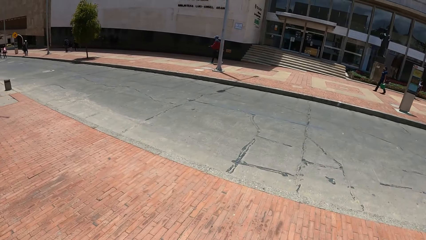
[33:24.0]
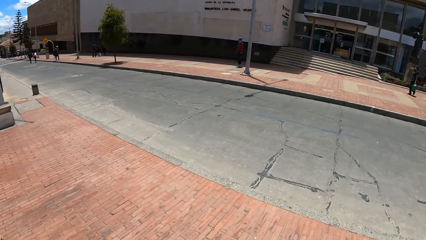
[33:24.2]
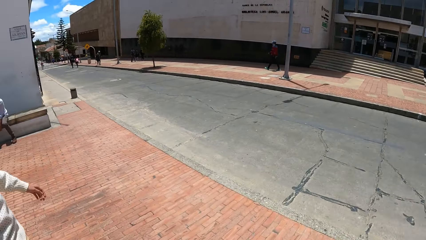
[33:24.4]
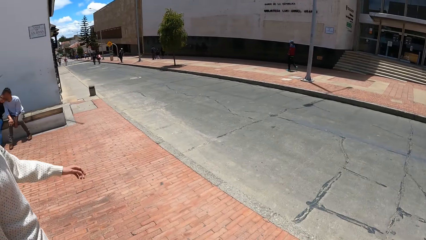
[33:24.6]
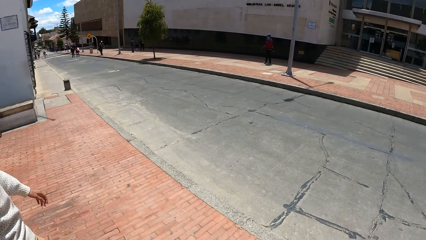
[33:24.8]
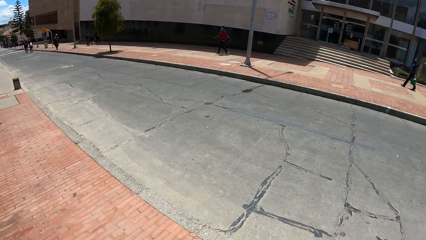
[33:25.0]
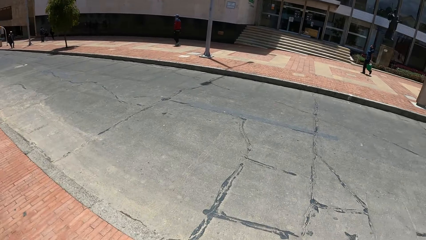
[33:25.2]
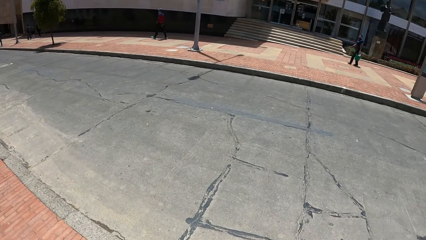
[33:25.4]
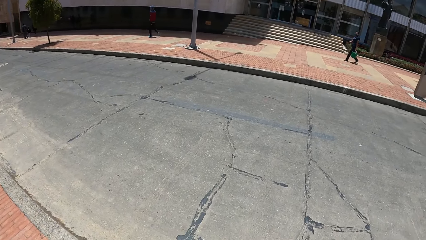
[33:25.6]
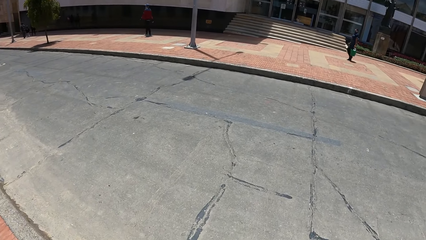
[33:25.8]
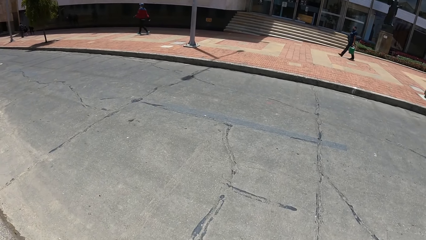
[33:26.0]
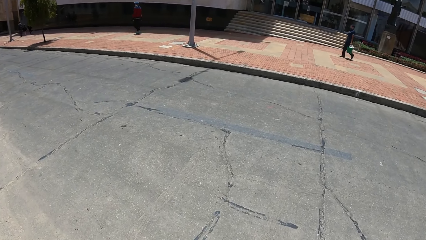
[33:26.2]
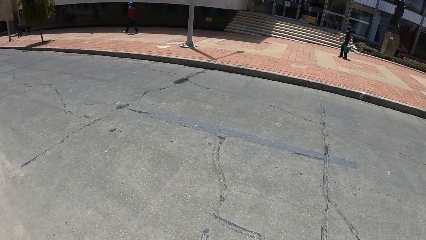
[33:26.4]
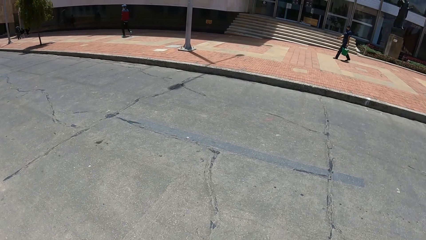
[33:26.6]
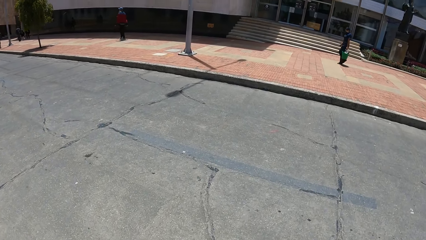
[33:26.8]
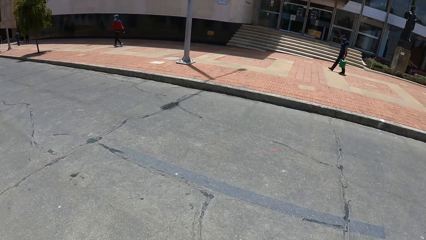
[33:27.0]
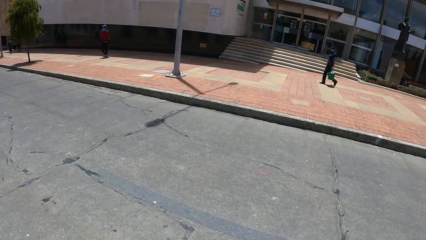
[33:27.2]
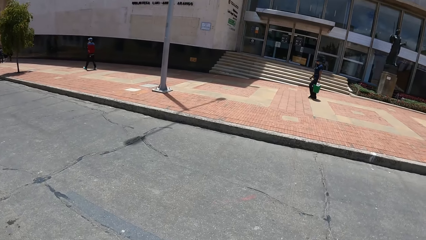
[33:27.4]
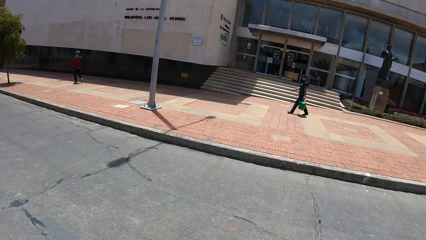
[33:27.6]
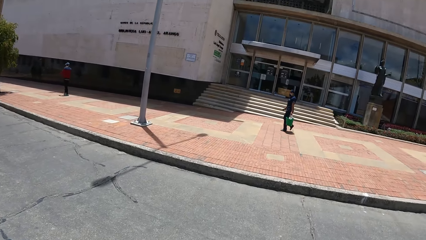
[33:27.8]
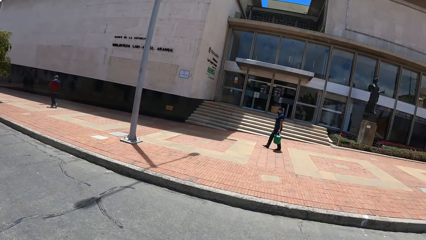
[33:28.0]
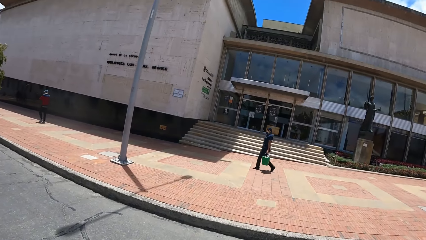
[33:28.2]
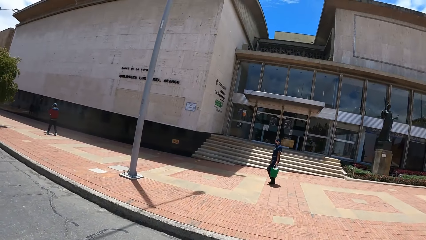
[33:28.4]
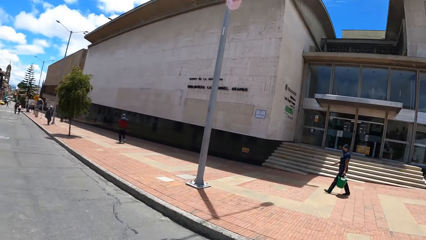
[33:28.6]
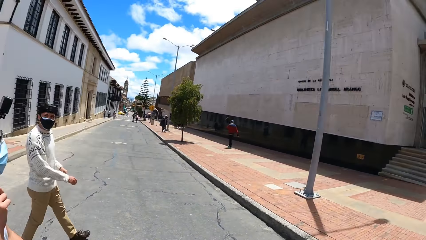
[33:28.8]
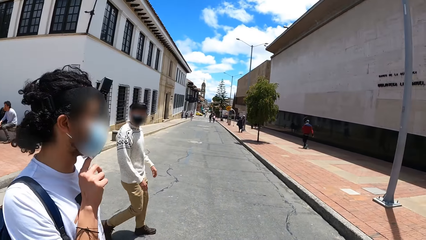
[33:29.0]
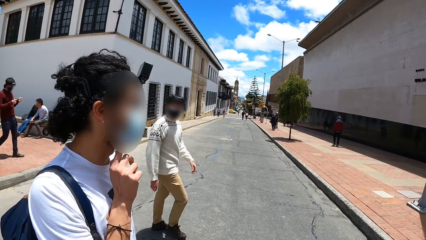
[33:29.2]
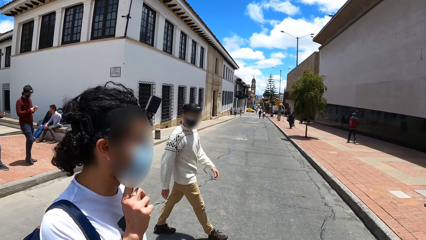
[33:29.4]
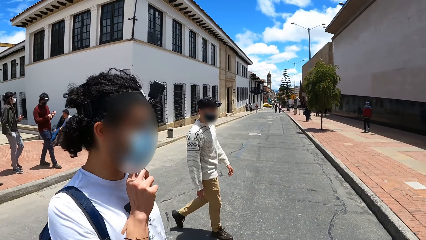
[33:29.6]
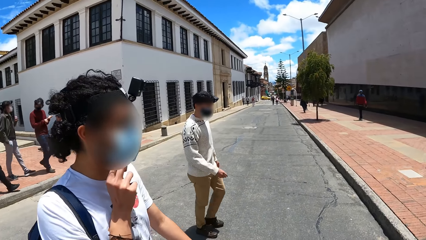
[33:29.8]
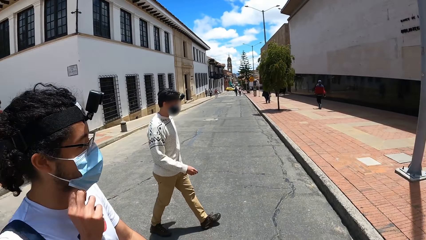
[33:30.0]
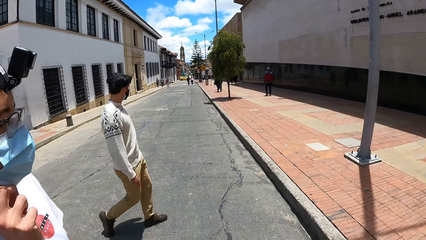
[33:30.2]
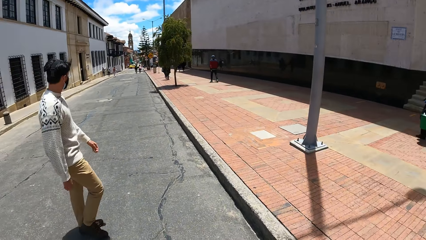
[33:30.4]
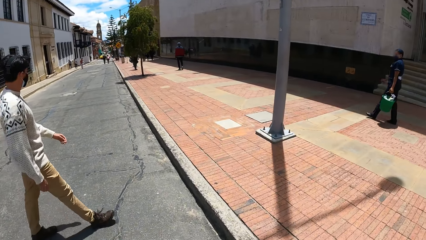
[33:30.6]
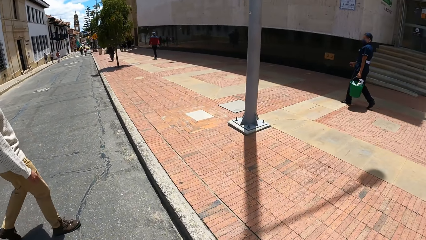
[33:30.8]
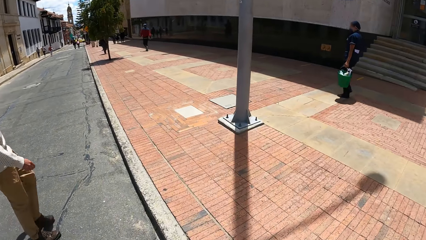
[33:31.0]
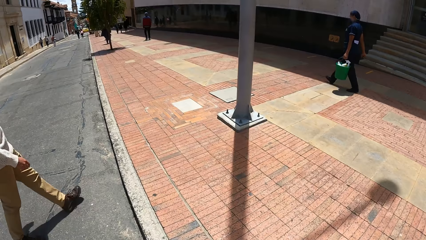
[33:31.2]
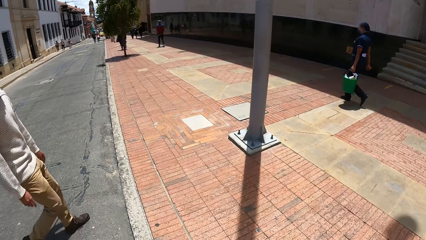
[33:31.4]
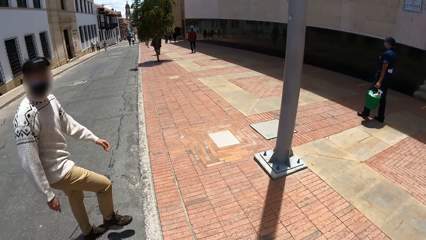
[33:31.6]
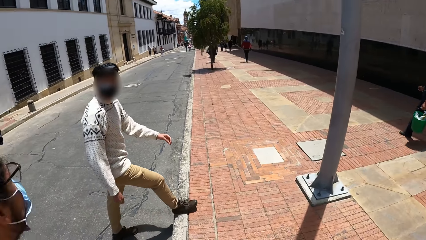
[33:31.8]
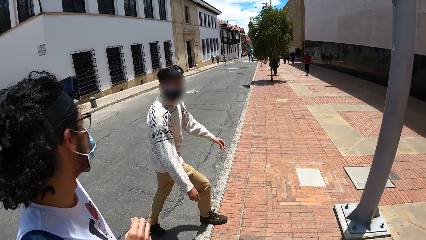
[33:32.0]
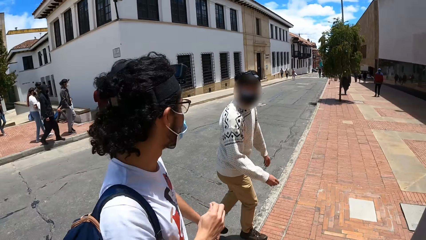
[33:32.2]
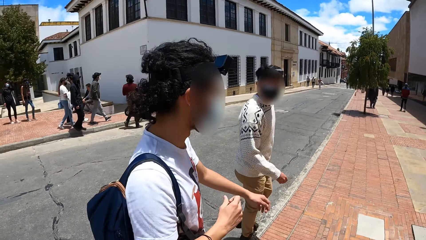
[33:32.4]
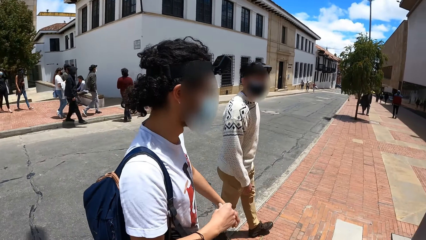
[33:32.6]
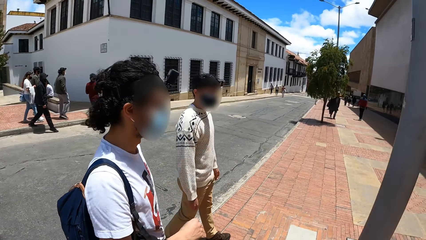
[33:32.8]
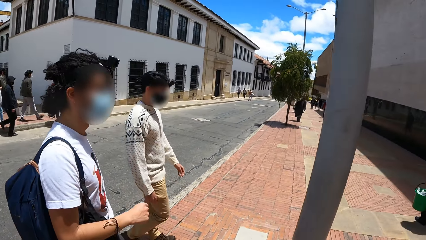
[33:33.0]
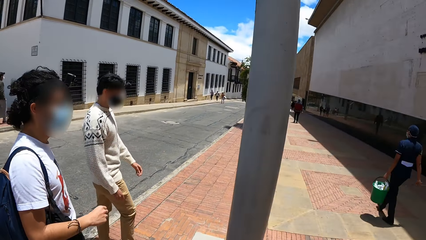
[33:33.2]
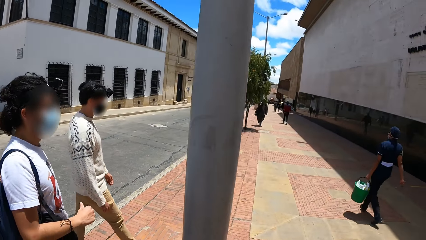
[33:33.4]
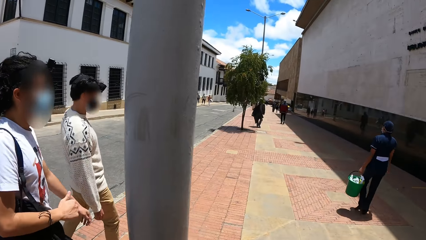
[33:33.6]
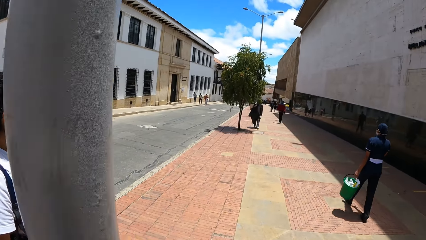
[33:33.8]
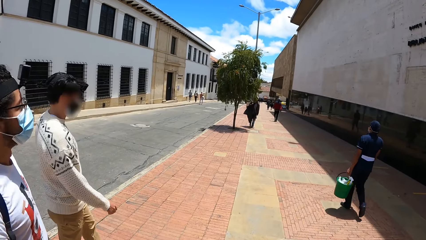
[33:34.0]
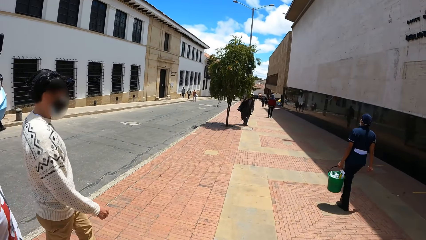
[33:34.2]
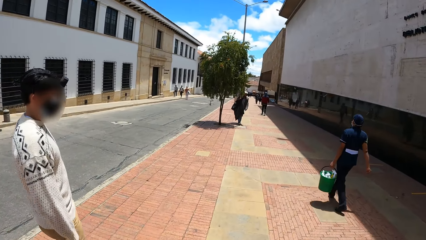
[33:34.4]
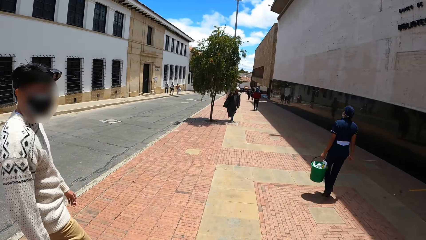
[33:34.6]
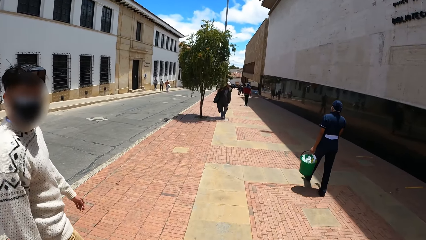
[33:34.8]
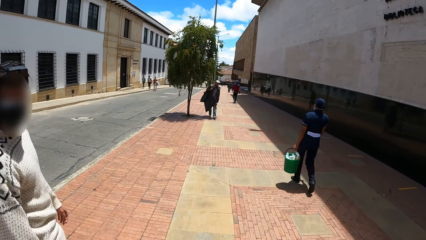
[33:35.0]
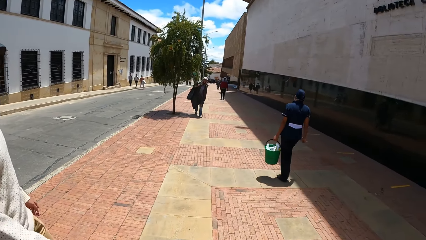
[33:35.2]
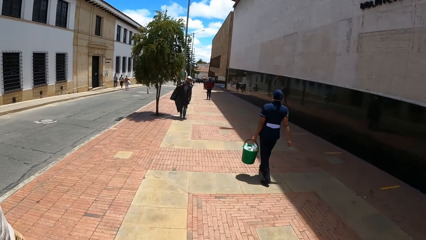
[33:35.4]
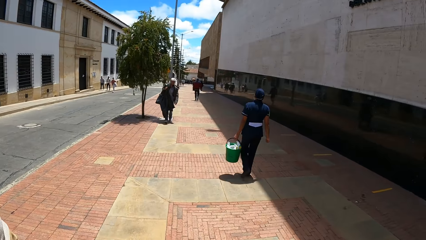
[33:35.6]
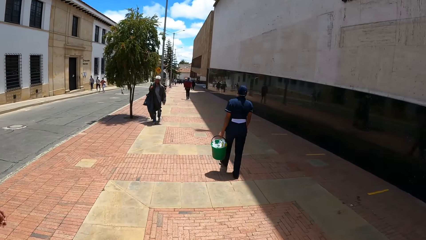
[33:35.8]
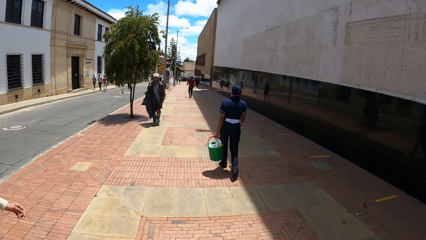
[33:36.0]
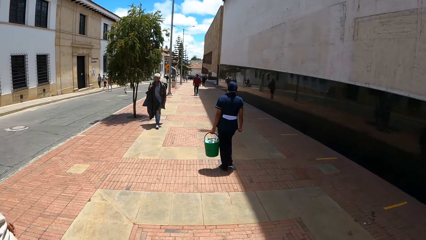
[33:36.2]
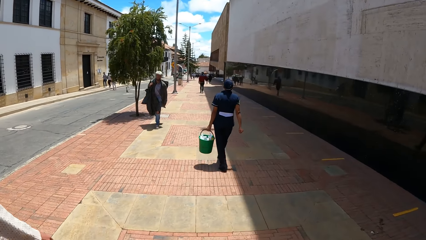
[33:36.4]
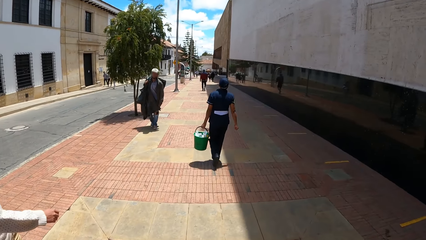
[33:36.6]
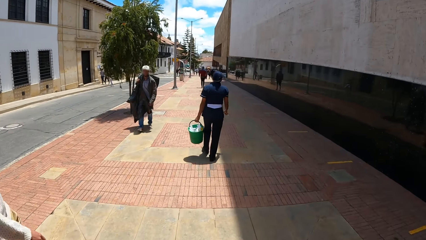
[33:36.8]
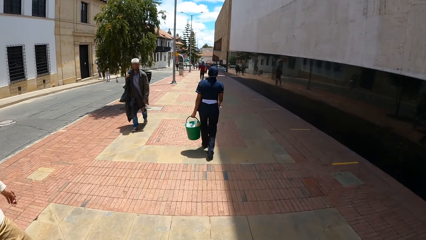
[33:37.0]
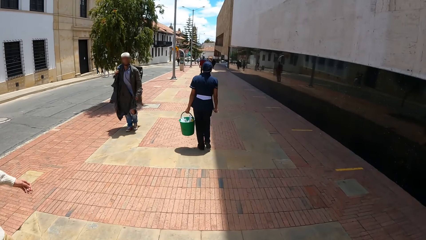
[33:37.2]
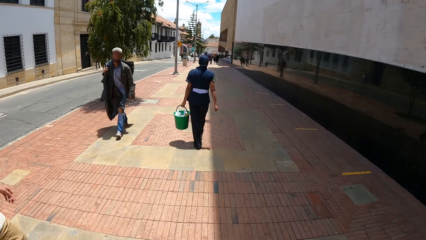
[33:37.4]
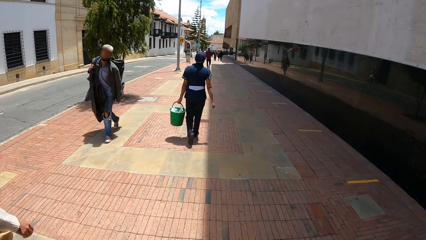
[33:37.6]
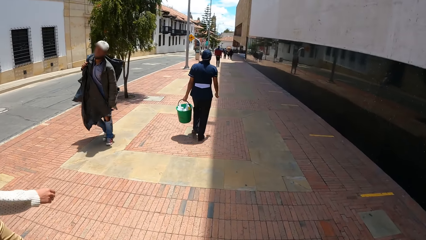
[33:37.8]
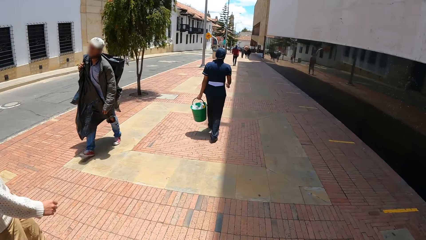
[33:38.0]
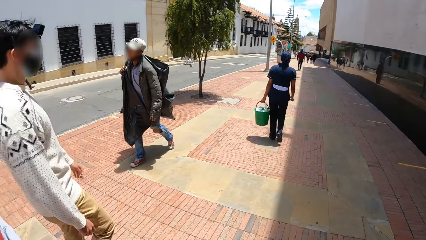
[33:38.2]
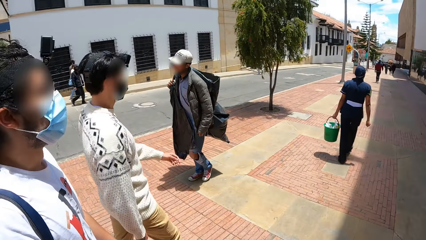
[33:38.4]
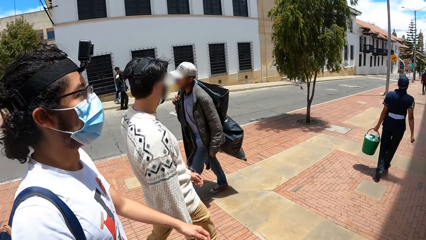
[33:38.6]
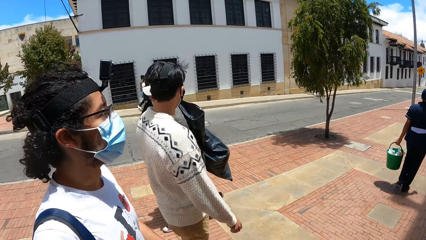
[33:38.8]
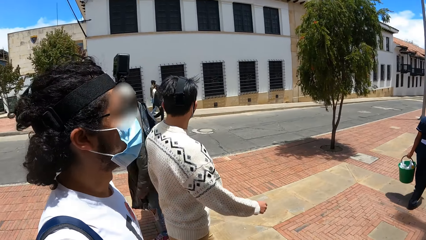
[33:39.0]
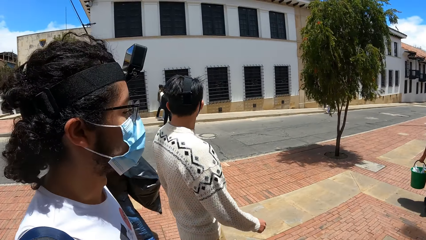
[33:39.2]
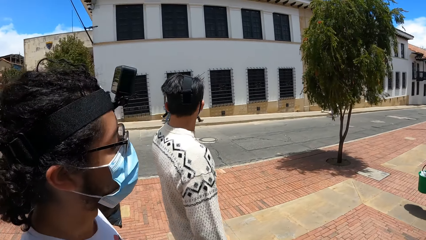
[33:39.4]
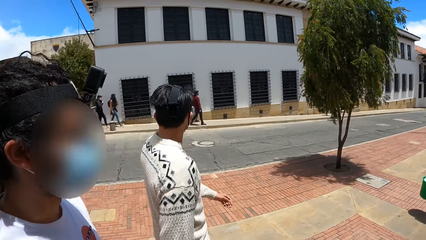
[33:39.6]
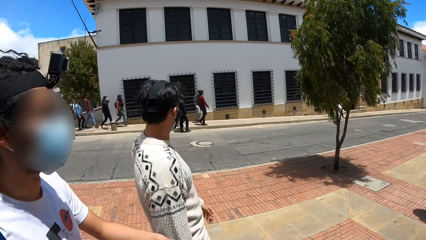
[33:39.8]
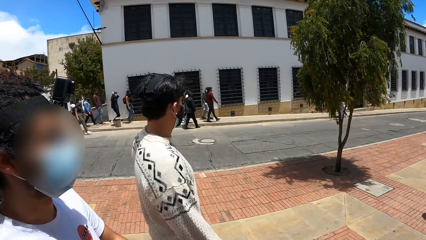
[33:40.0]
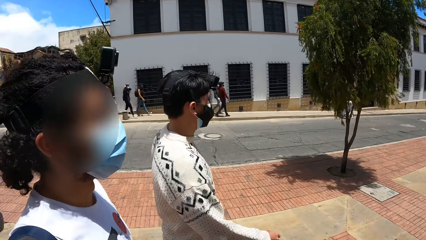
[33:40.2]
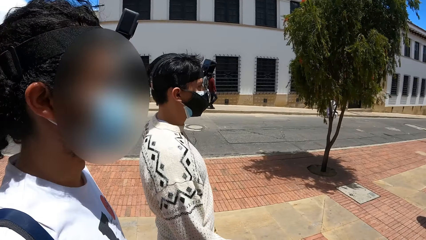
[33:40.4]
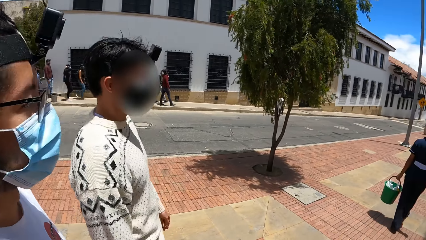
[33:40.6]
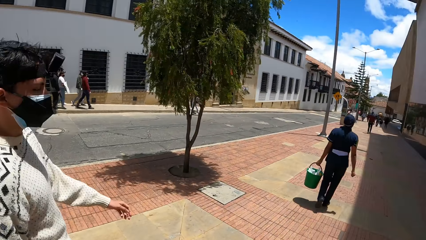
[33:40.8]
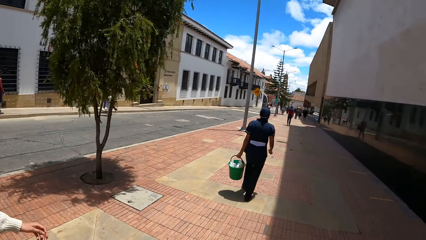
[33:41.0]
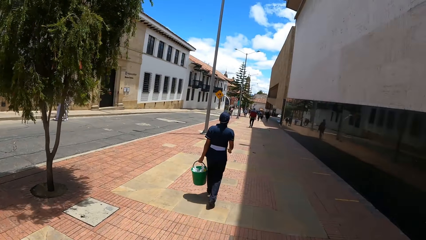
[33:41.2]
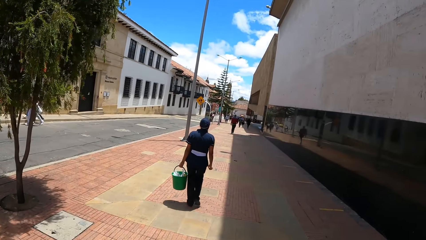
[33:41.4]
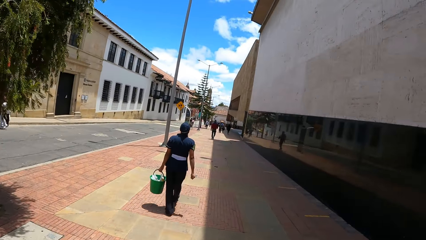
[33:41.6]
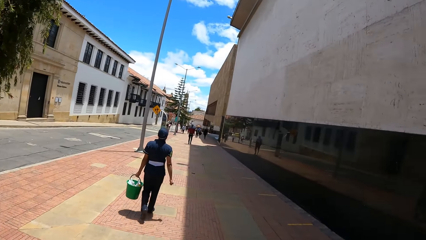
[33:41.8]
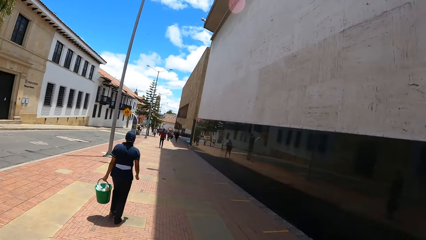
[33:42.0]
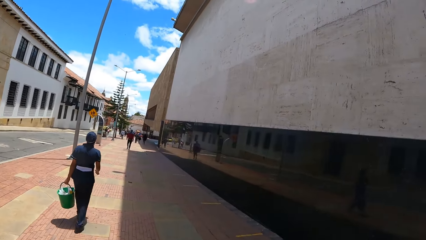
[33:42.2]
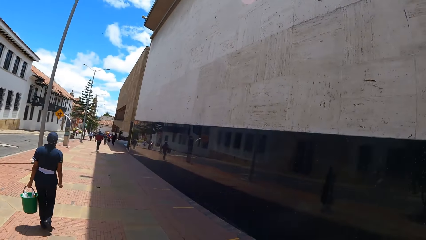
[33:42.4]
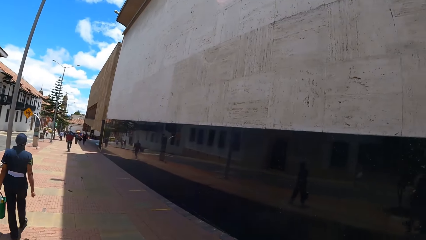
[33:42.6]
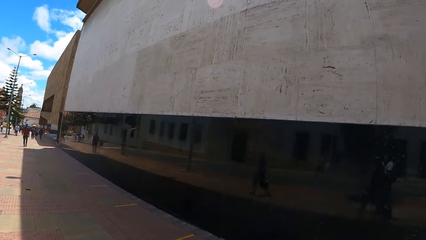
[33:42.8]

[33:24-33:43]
The camera wearer crosses a road. They walk on the road. A person walks on the road. A man walks on the road. Another man touches his nose mask with his right hand. The camera wearer walks on a pedestrian walkway. The first man walks on the pedestrian walkway. The other man walks on the pedestrian walkway. A woman walks on a walkway with a group of people. Another woman walks on the walkway with a group of people.
